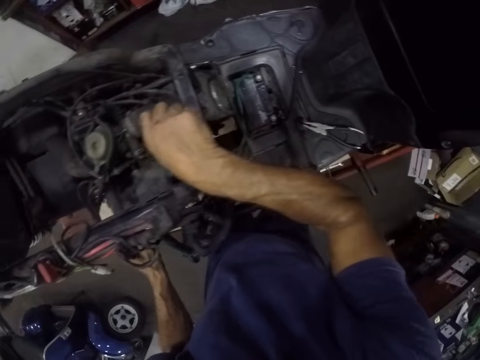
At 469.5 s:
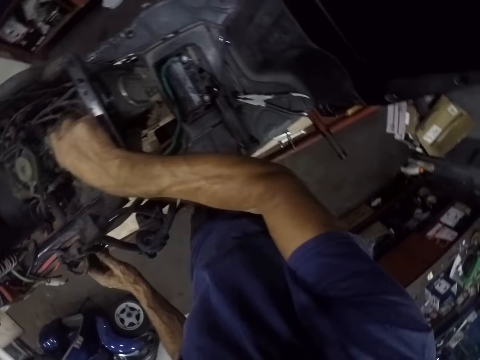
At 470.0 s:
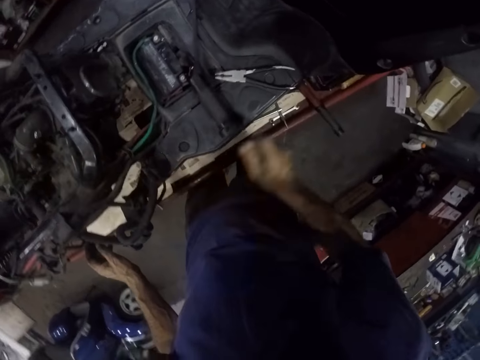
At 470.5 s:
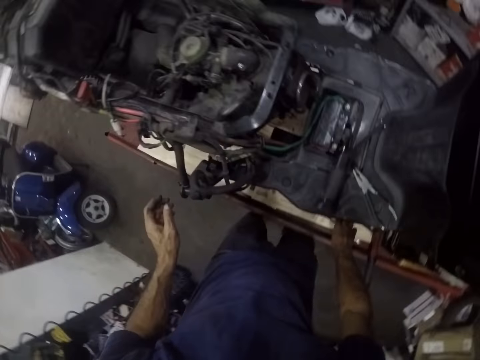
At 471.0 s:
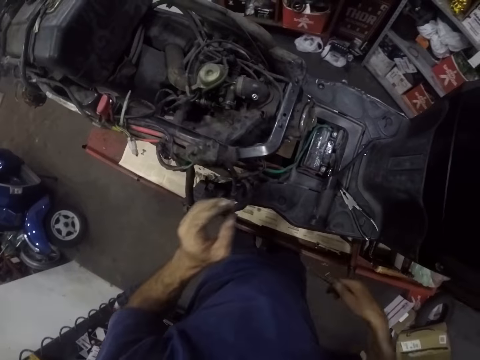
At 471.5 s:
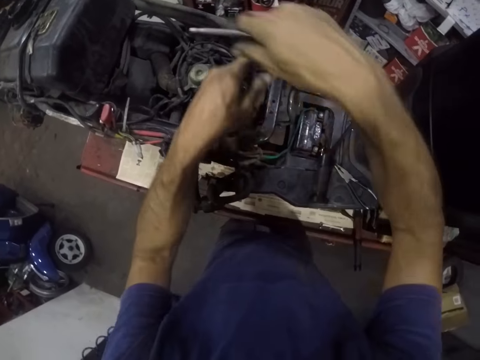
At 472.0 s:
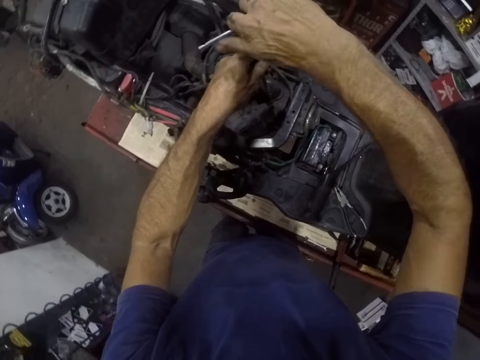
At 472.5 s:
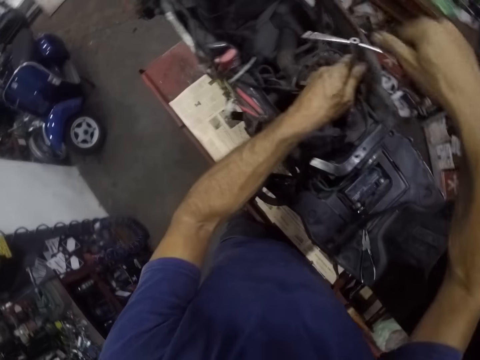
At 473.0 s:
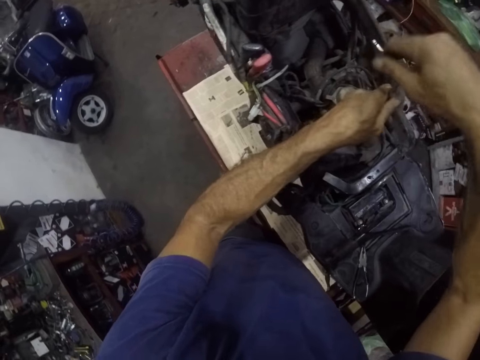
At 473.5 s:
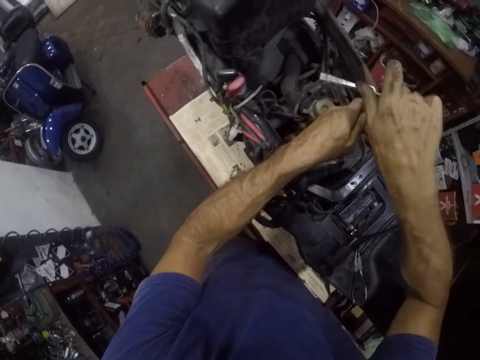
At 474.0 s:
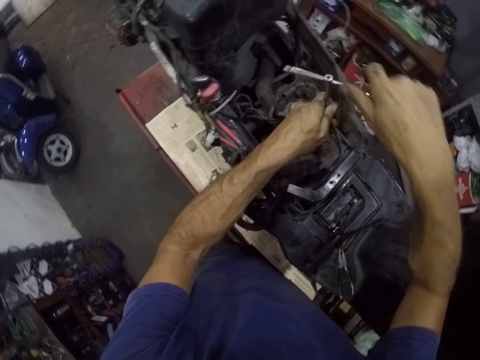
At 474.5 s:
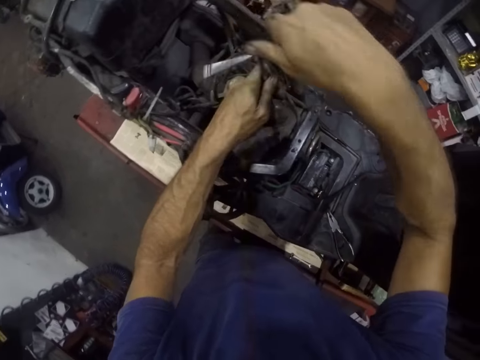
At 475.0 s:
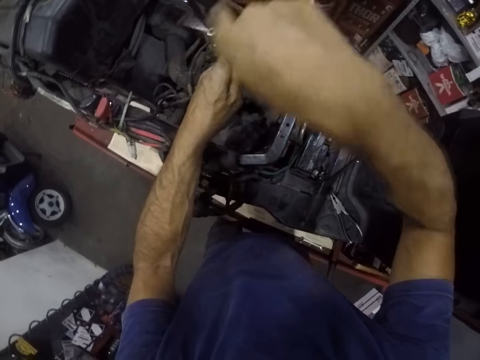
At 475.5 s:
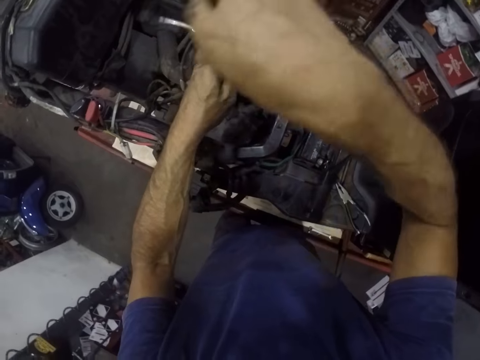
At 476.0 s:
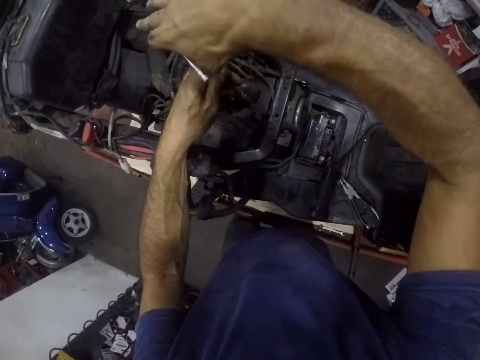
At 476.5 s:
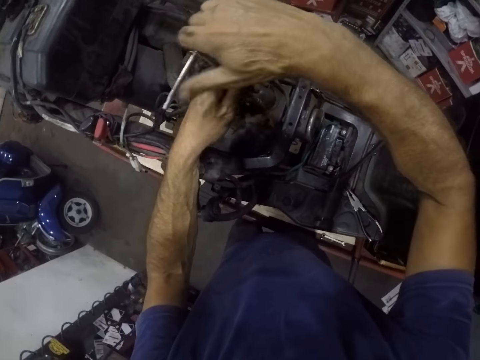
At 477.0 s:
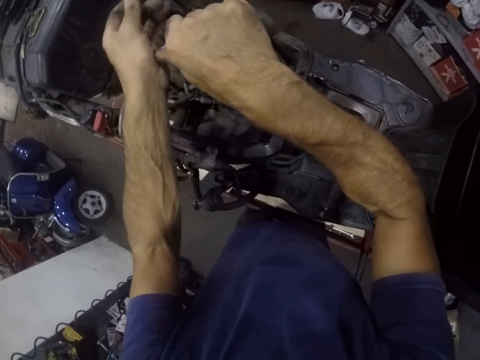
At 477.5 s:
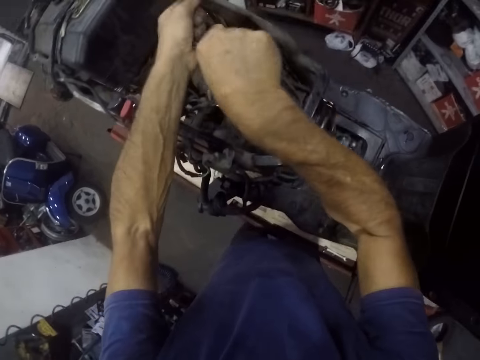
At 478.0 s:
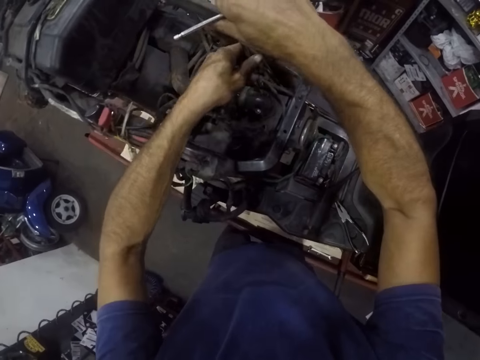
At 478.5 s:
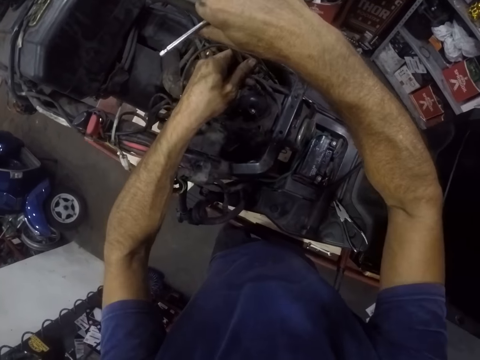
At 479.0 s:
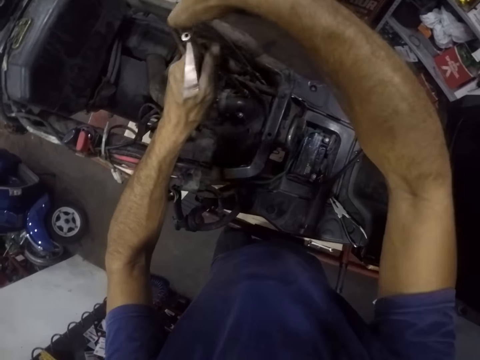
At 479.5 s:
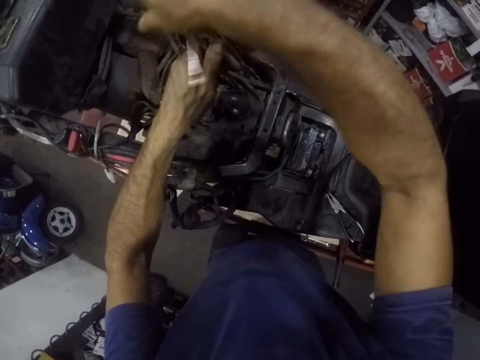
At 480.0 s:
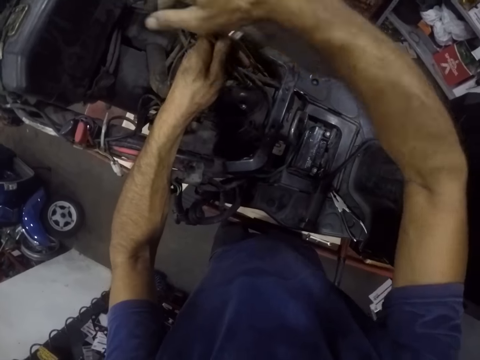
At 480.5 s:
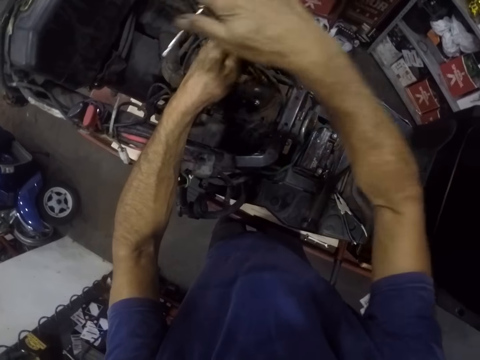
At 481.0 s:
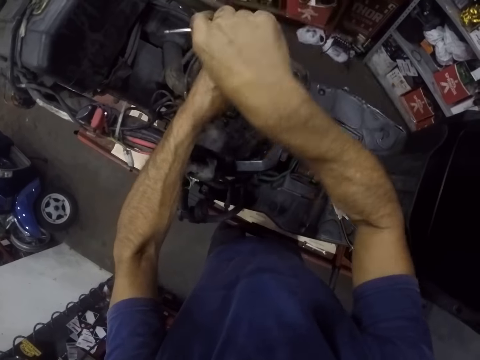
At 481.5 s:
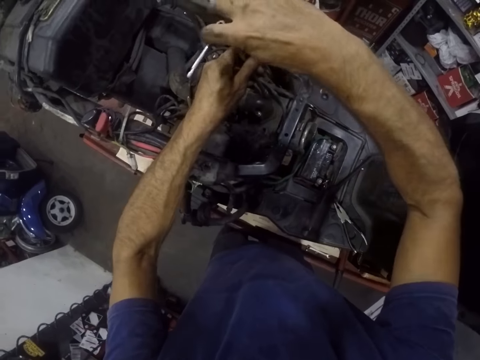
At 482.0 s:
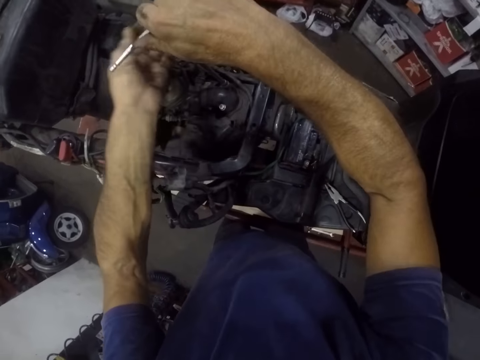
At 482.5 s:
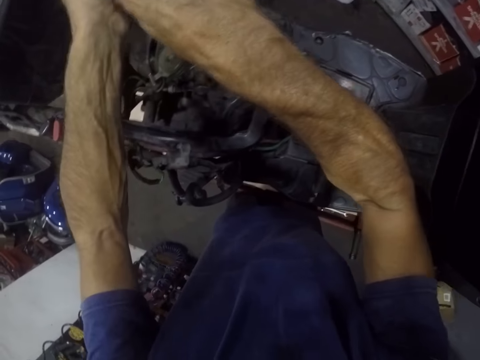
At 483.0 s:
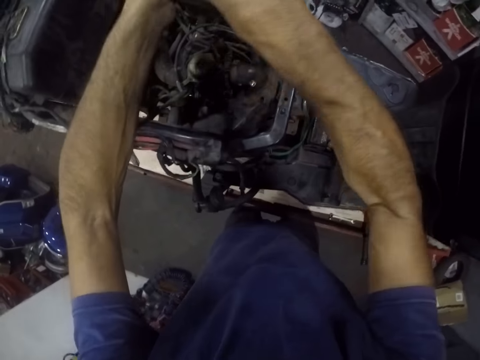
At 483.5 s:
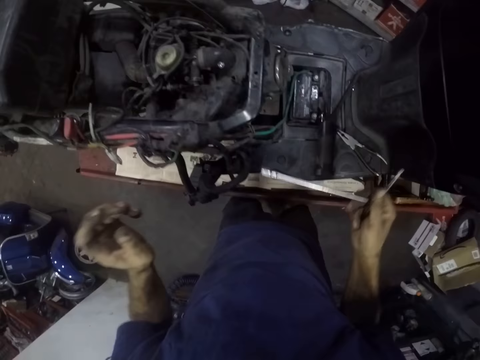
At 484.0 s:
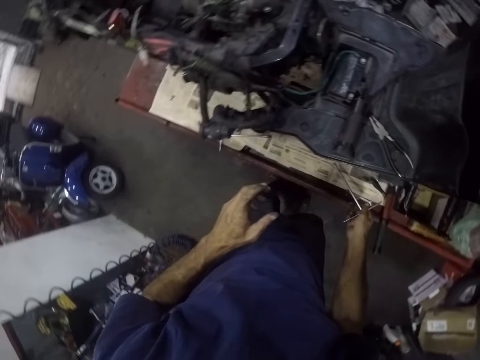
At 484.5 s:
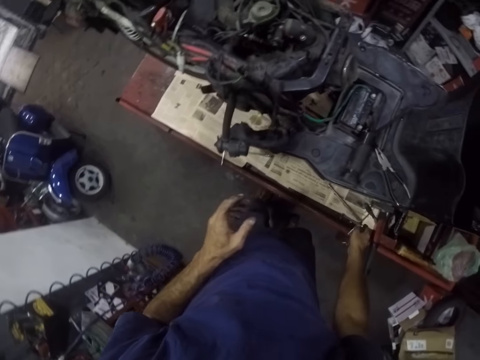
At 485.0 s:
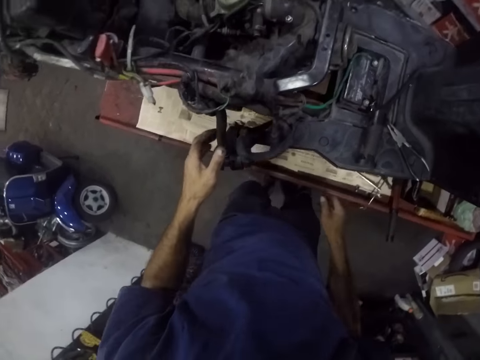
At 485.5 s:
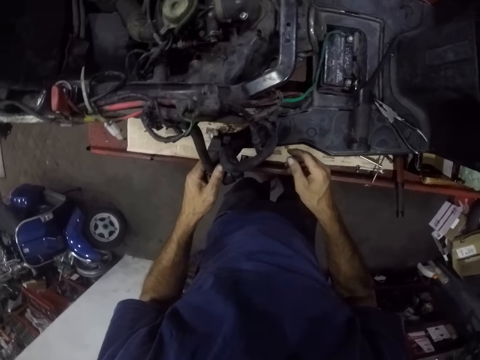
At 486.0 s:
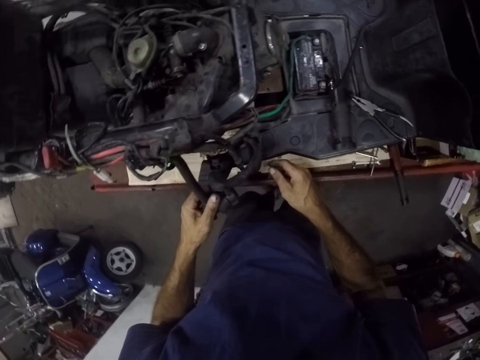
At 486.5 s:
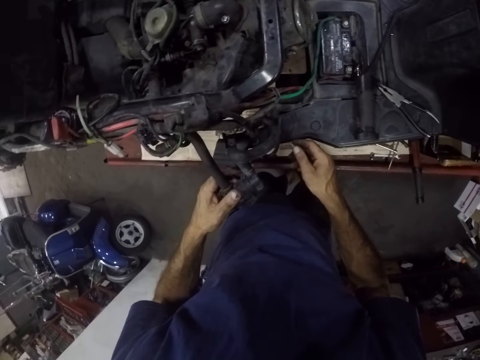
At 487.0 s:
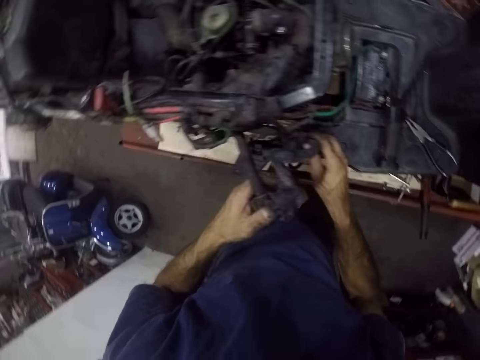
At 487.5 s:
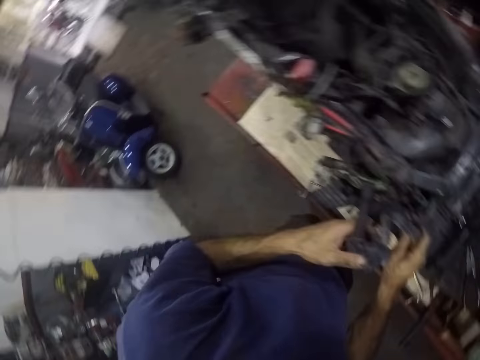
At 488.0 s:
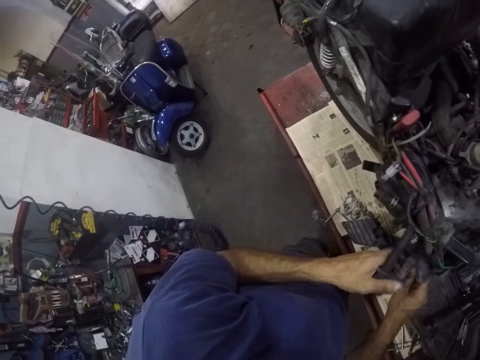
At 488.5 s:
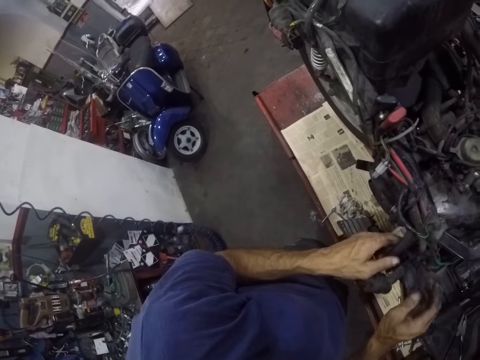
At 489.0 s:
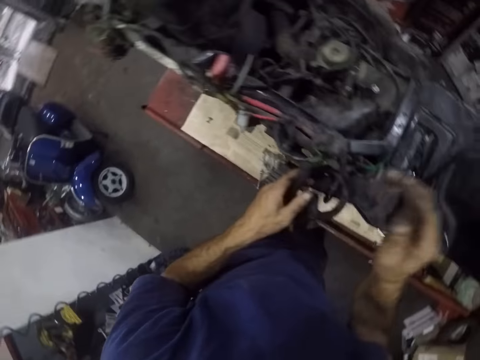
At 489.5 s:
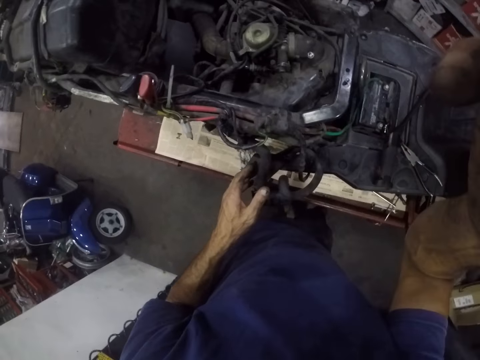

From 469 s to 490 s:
The camera wearer picks up the T wrench from the worktop. She tightens the nut on the motorcycle engine with the wrench. She tightens the nut on the motorcycle engine with the wrench again. She drops the wrench on the worktop. She holds the pipe with both hands. She adjusts the head camera with her right hand.
